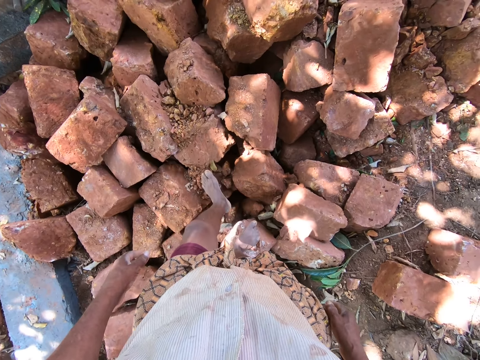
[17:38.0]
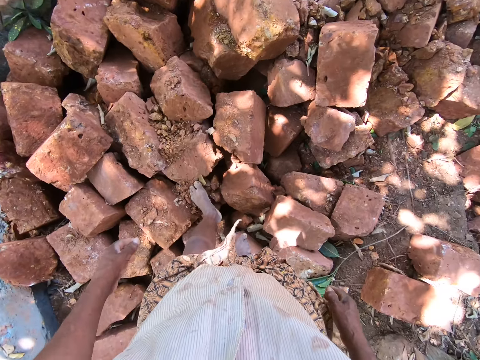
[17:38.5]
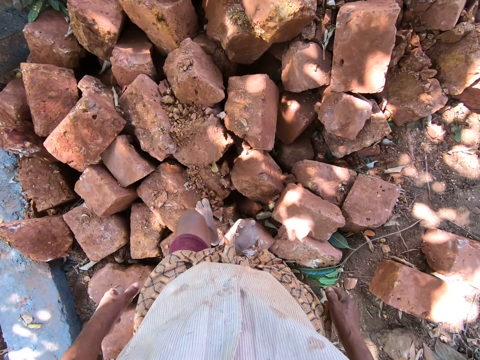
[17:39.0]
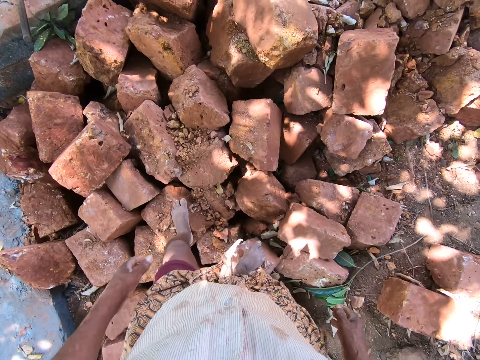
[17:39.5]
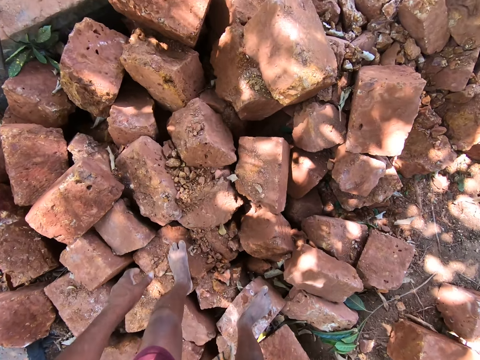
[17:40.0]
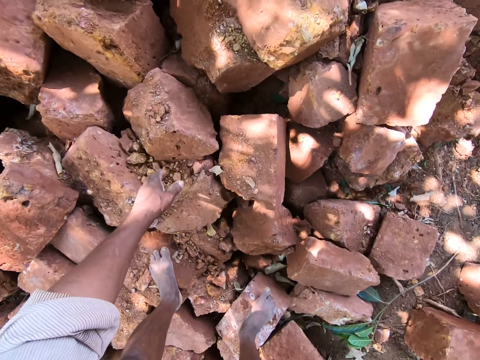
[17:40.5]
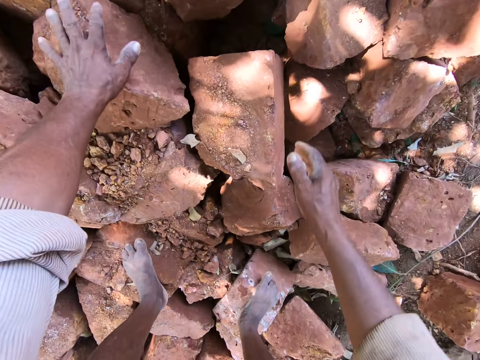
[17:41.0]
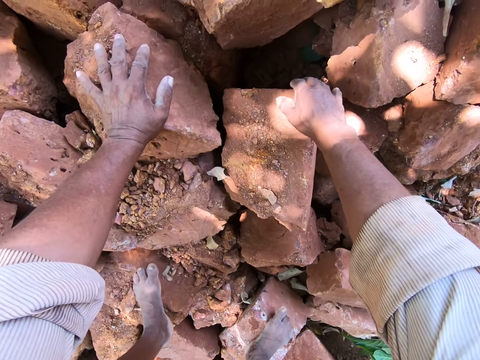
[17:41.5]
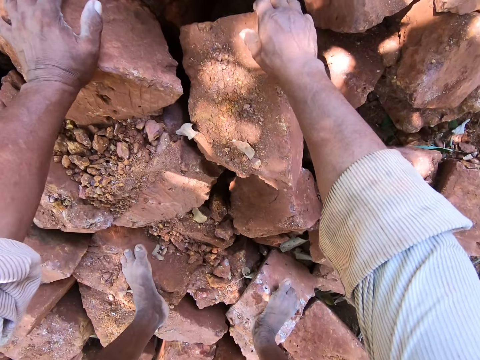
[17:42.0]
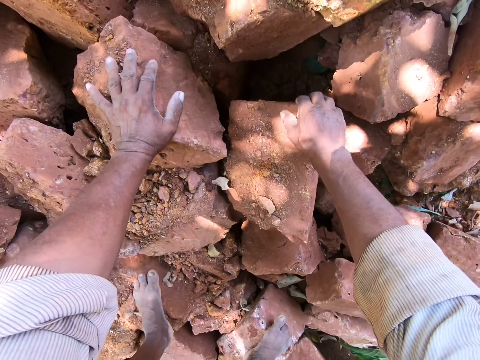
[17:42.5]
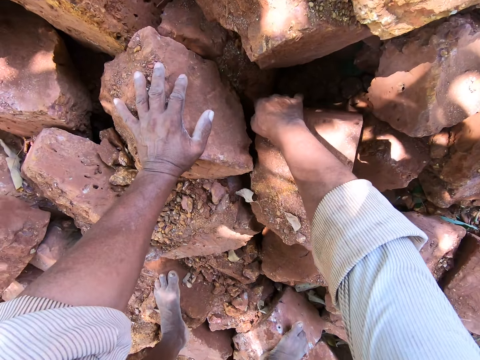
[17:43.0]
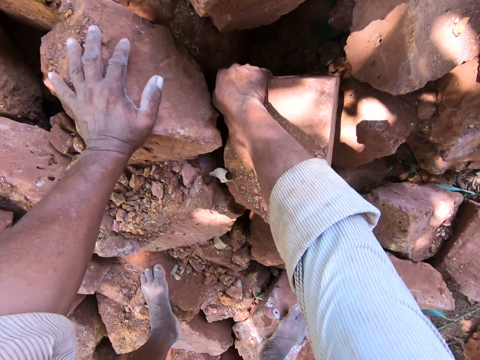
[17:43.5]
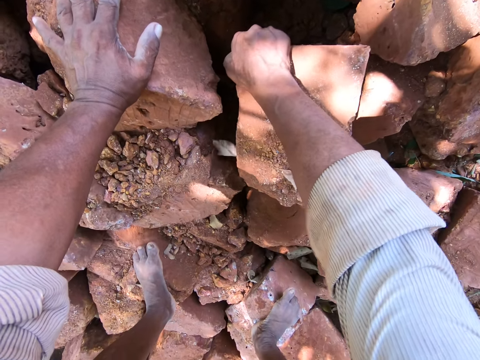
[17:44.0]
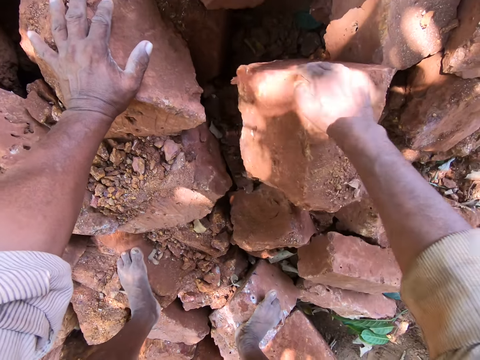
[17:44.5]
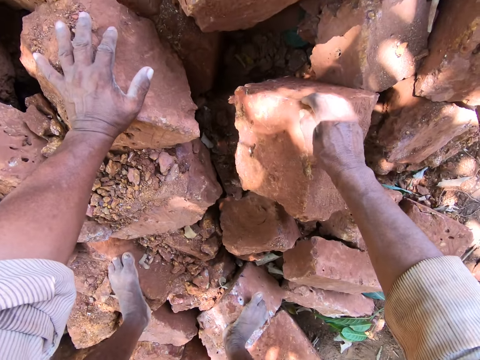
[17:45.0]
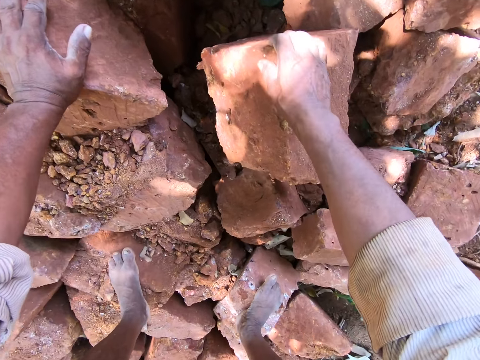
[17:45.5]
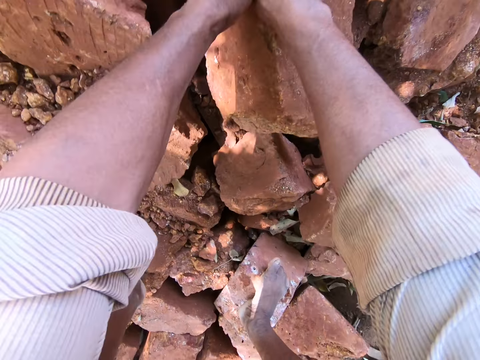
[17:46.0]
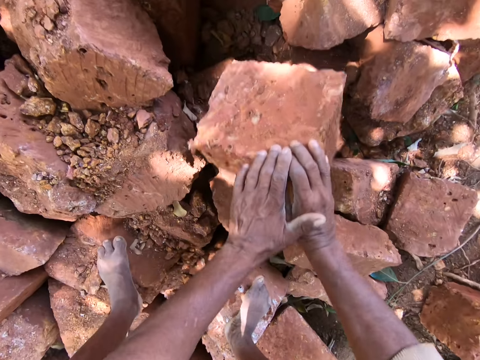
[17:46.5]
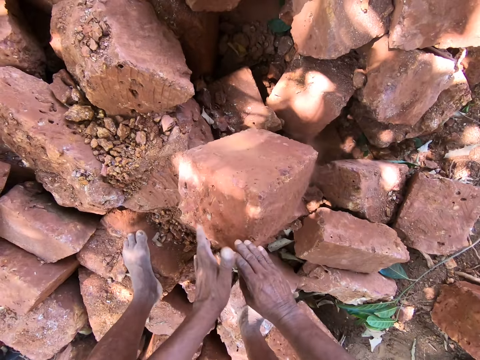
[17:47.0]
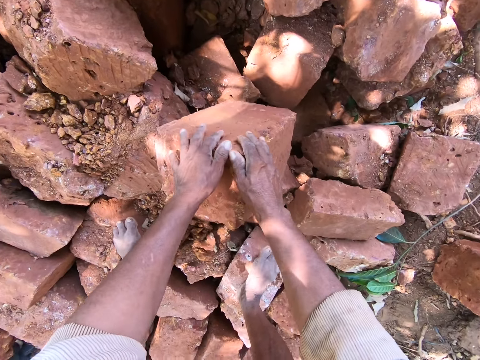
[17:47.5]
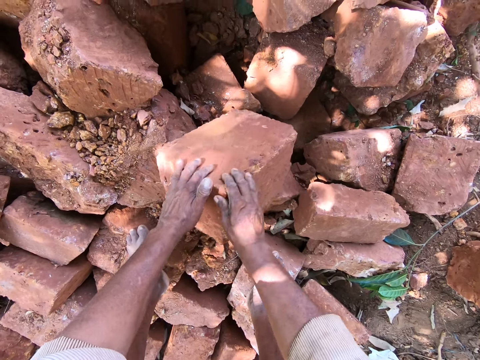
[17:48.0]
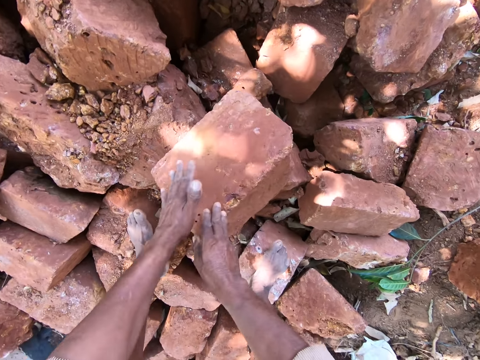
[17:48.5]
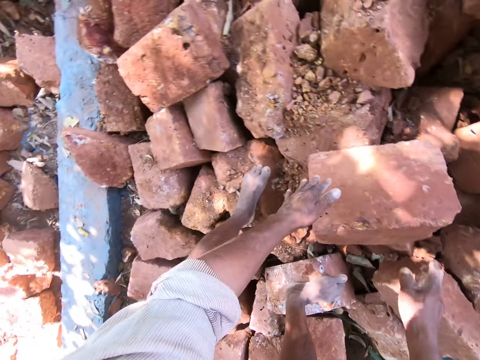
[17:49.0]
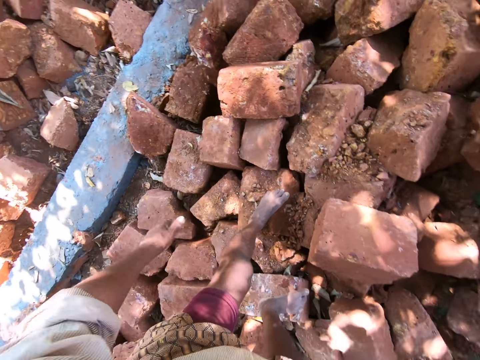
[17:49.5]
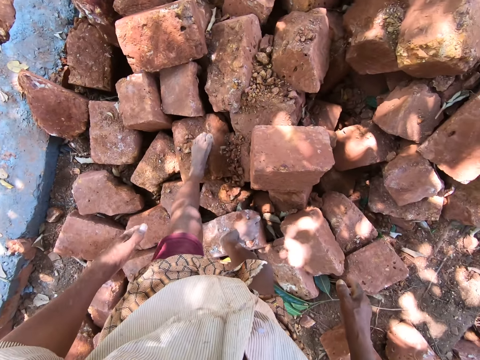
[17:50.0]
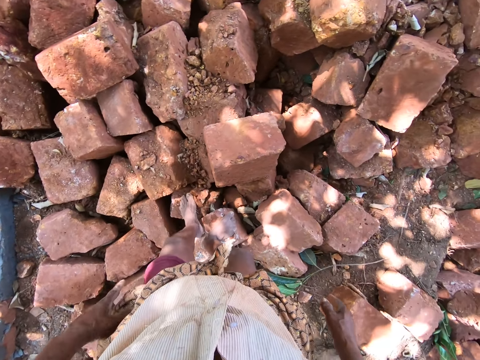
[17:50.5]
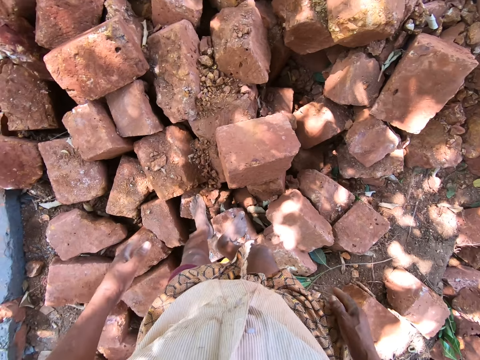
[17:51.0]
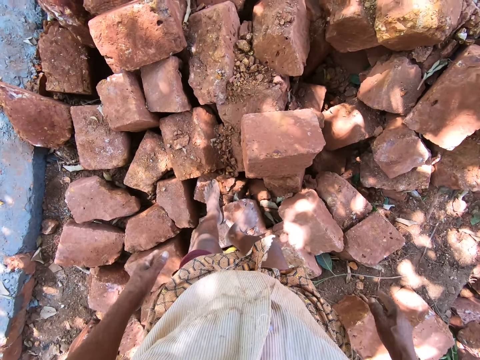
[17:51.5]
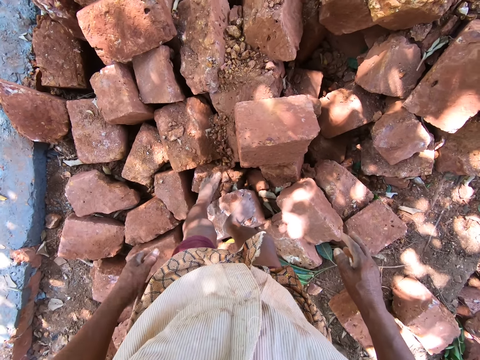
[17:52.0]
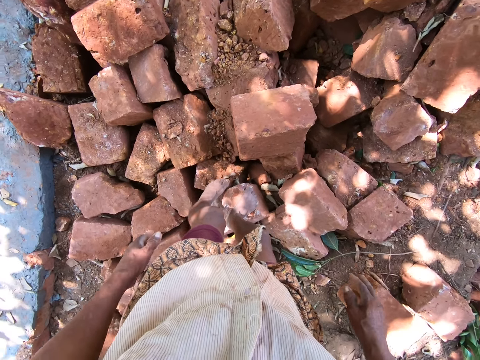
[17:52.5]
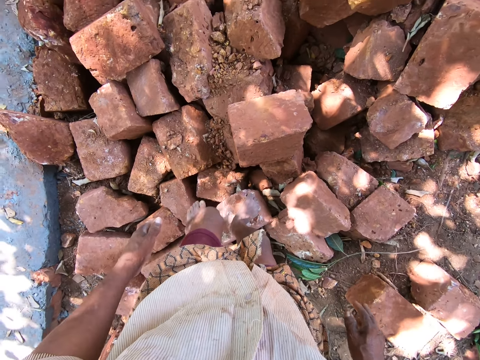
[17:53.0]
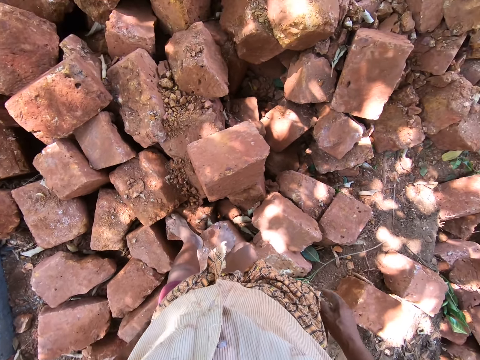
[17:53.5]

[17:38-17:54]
The camera wearer touches a rock on the pile of rocks with his left hand. He moves the rock on the pile of rocks with his right hand. He moves the rock on the pile of rocks with both hands. He looks around the construction site.

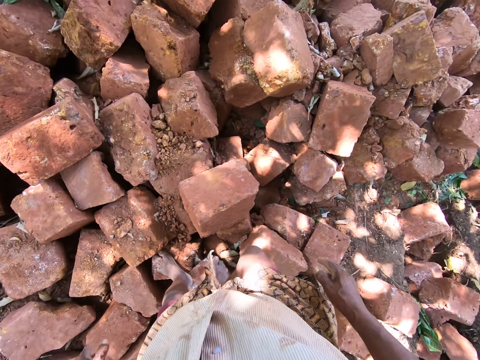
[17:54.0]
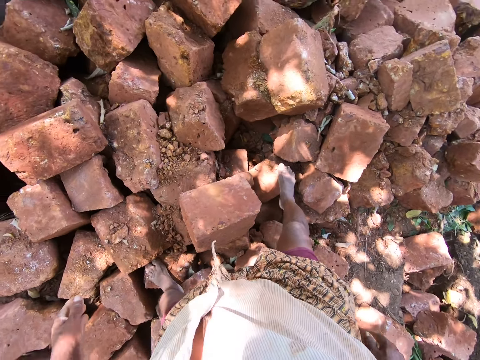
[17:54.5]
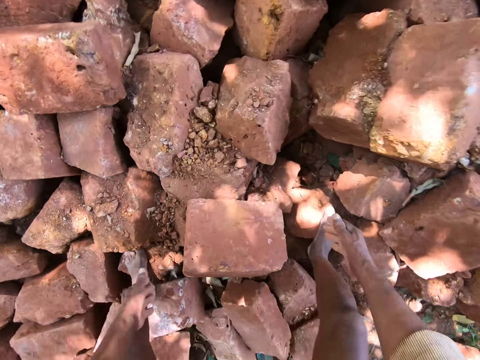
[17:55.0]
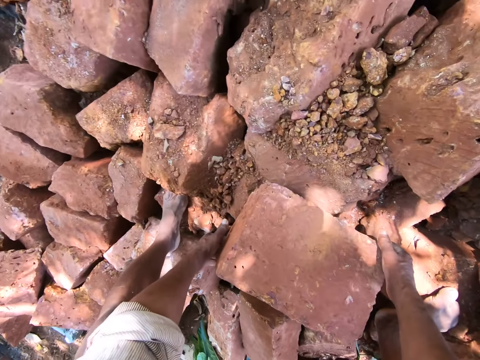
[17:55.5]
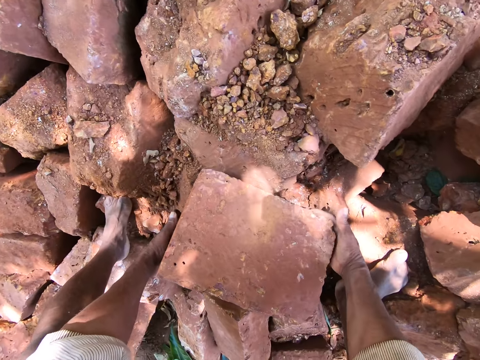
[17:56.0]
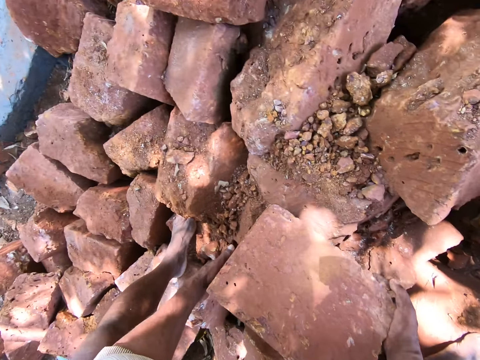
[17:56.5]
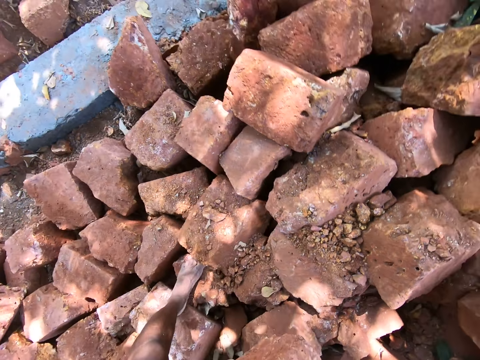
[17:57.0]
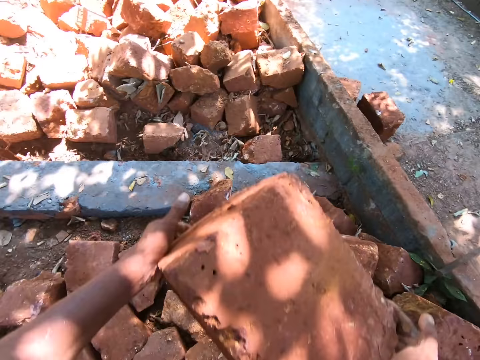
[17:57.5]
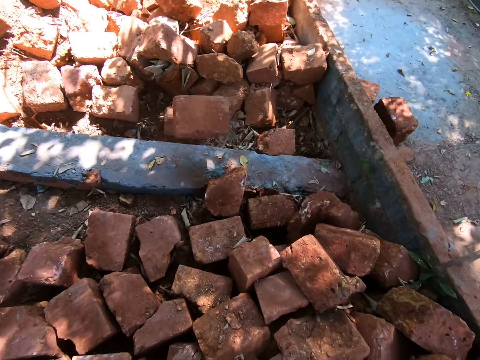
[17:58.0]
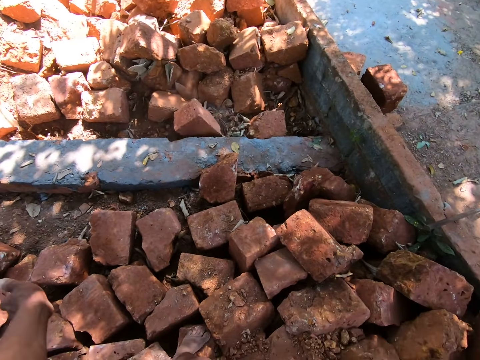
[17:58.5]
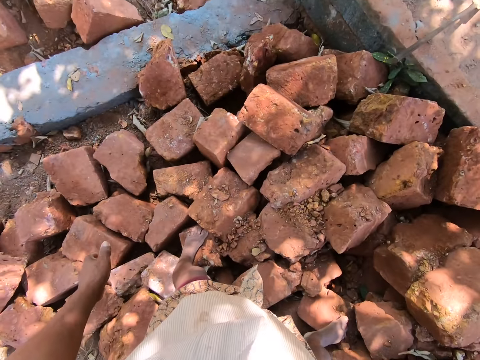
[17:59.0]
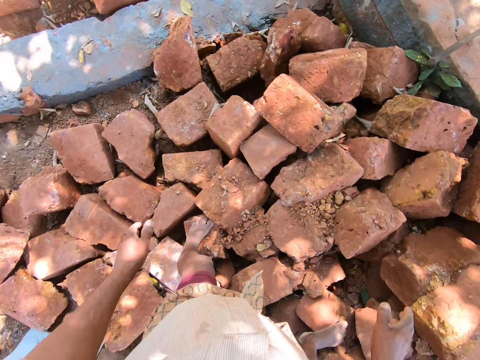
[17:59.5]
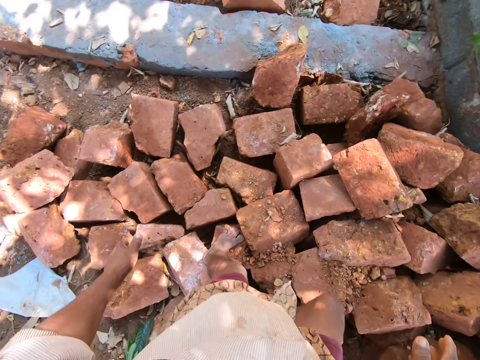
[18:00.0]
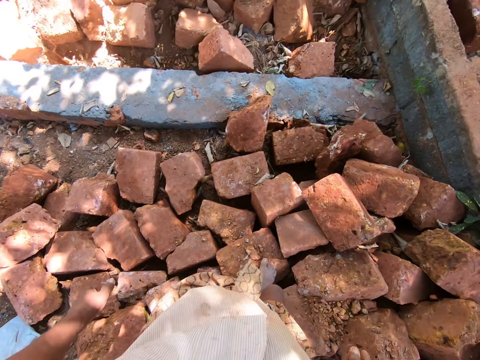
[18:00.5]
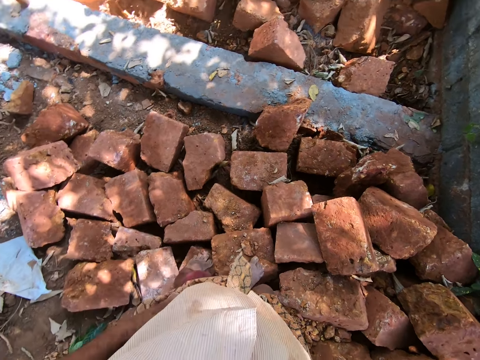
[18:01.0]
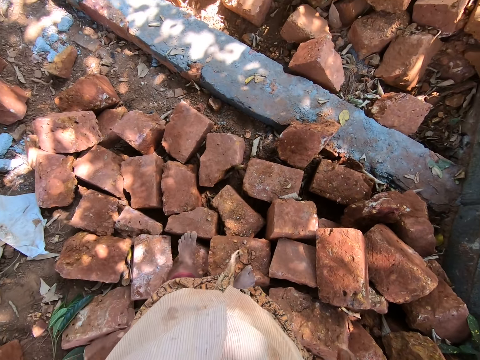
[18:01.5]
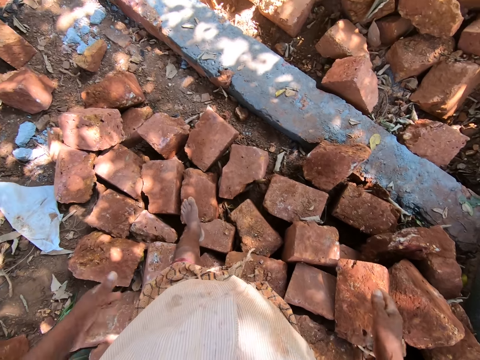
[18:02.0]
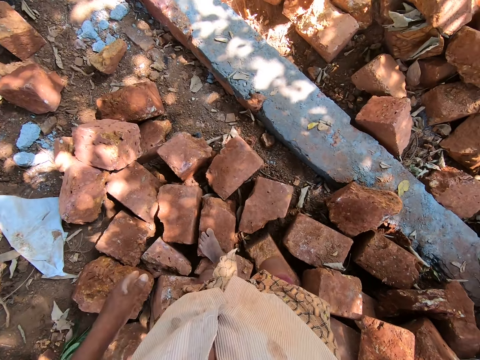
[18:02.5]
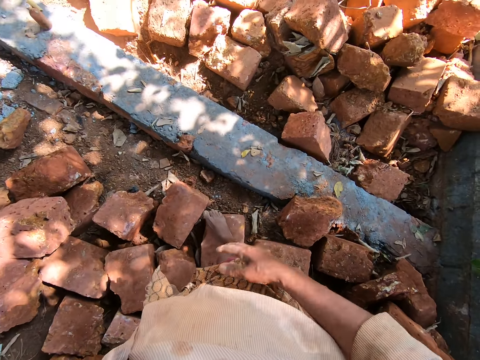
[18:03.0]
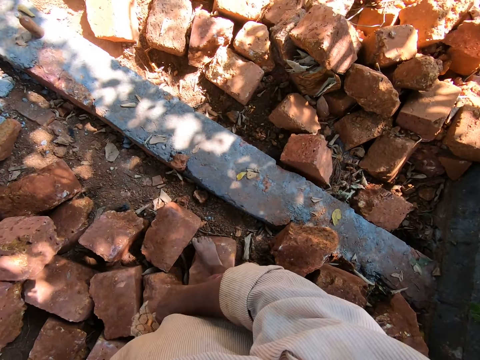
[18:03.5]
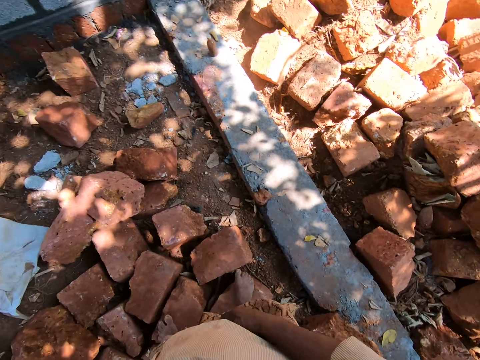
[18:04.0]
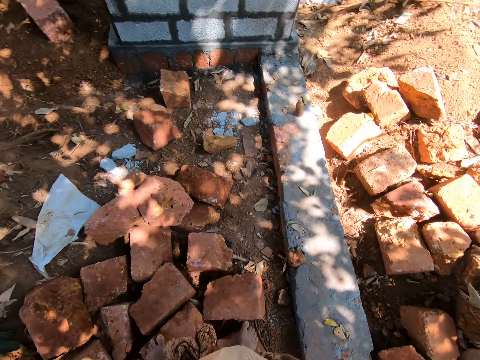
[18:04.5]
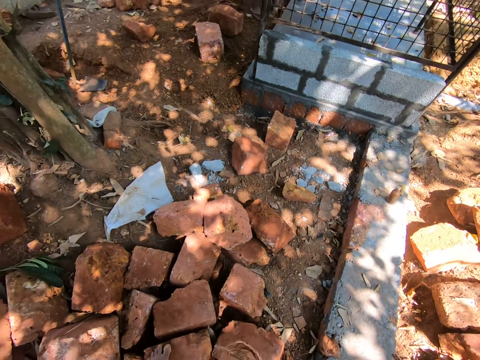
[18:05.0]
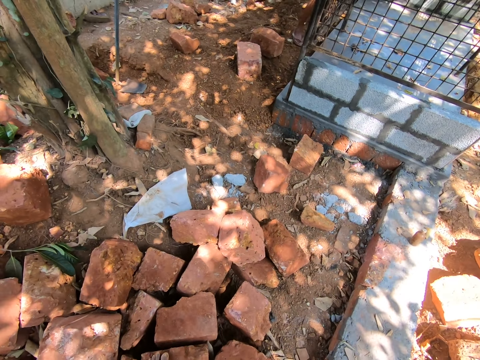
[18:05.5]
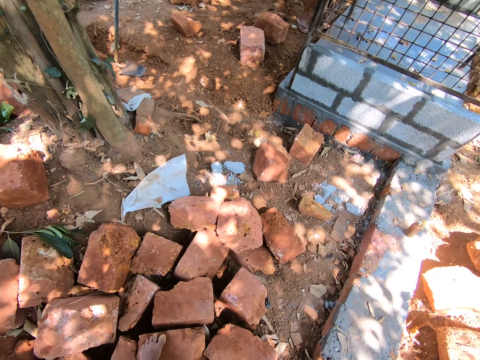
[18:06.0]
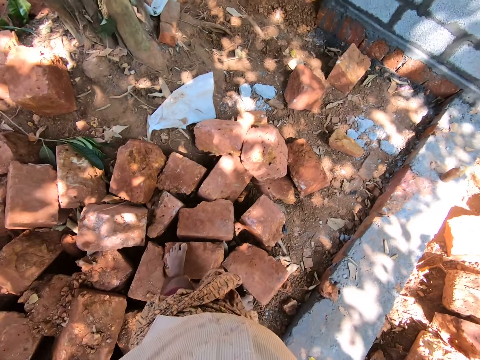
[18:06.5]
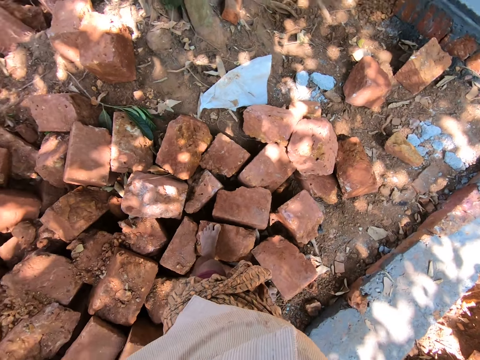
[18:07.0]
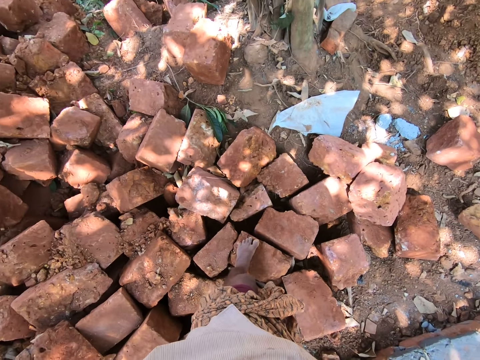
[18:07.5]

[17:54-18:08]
The camera wearer carries a brick. He picks the rock from the pile of rocks with both hands. He throws the rock on the floor with both hands. He walks around the construction site. He cleans both hands on his wrapper. He folds the cloth. He looks around the construction site.
